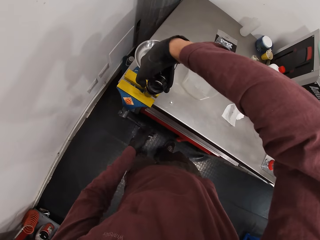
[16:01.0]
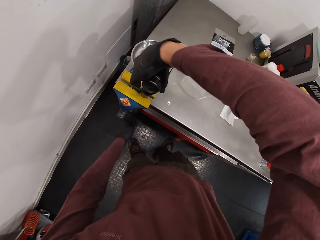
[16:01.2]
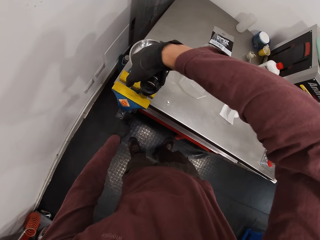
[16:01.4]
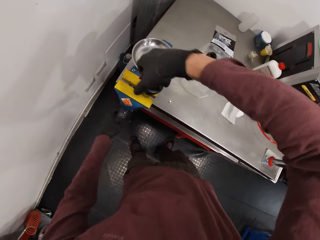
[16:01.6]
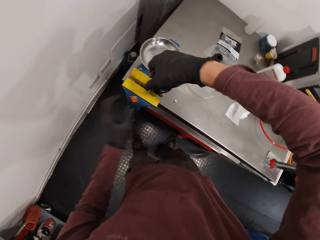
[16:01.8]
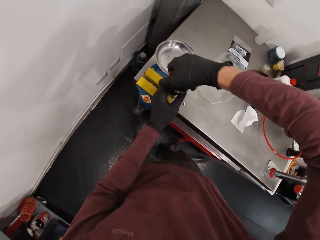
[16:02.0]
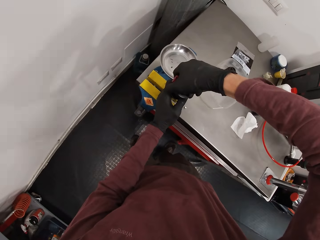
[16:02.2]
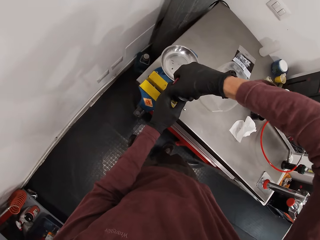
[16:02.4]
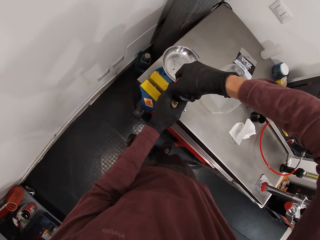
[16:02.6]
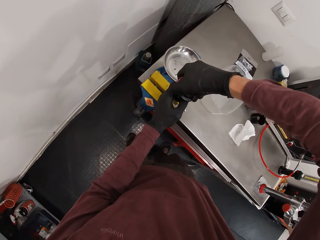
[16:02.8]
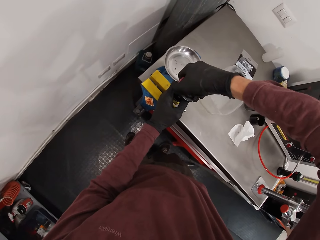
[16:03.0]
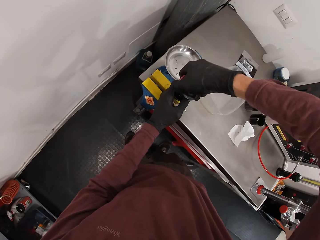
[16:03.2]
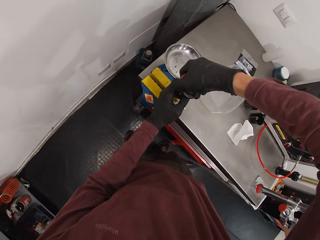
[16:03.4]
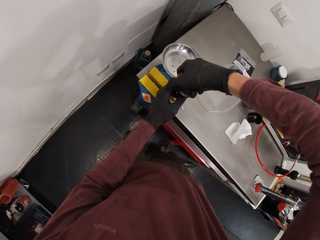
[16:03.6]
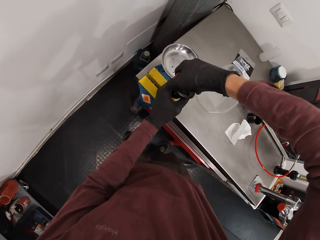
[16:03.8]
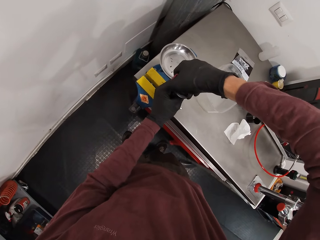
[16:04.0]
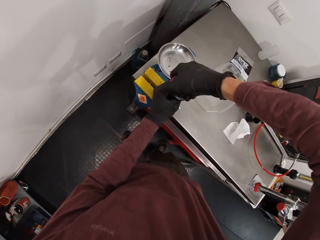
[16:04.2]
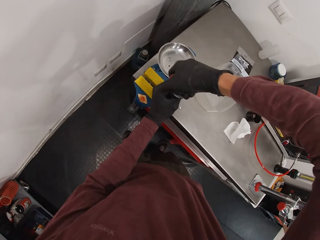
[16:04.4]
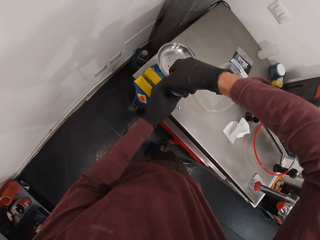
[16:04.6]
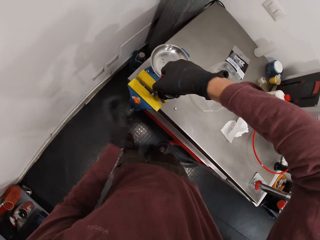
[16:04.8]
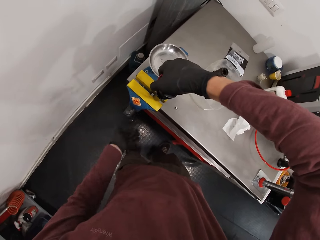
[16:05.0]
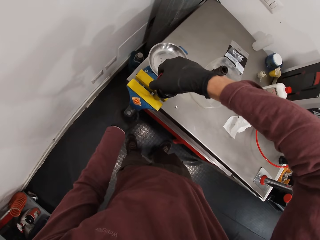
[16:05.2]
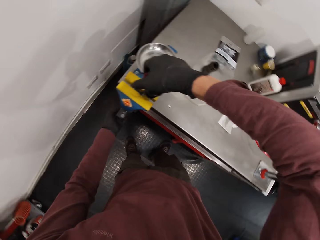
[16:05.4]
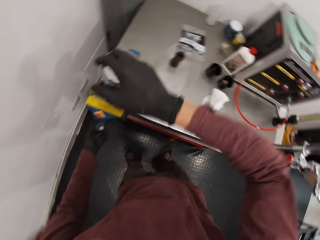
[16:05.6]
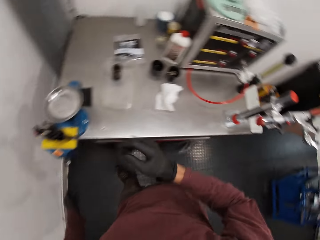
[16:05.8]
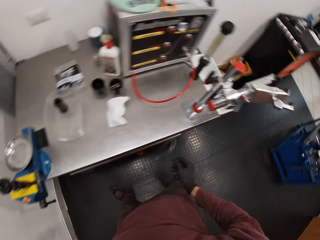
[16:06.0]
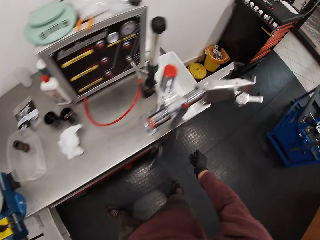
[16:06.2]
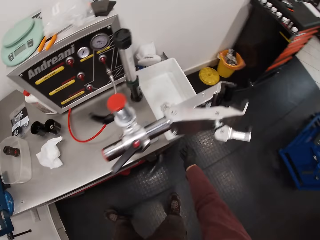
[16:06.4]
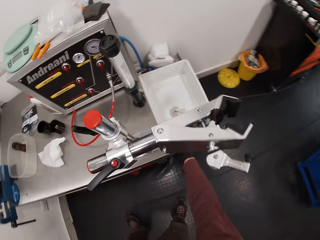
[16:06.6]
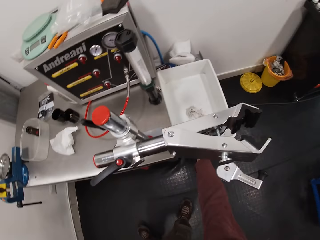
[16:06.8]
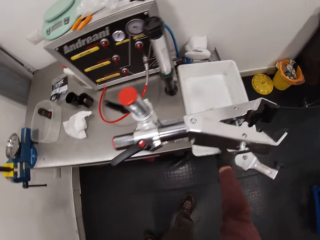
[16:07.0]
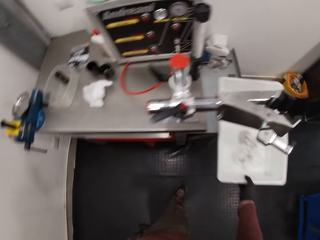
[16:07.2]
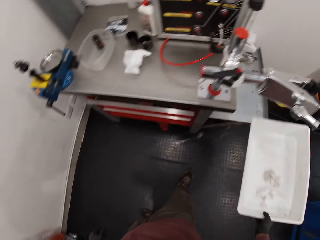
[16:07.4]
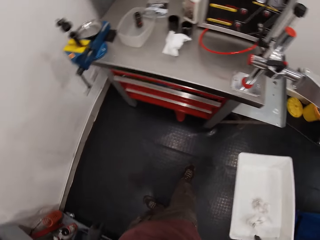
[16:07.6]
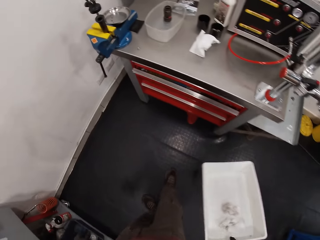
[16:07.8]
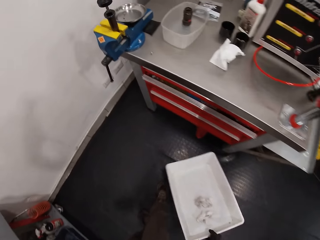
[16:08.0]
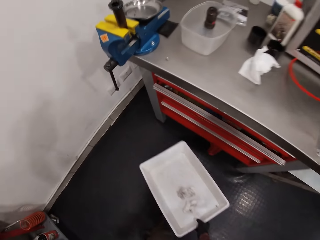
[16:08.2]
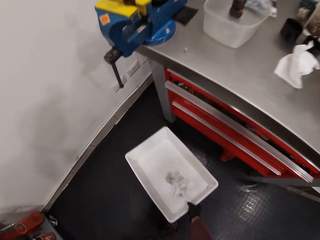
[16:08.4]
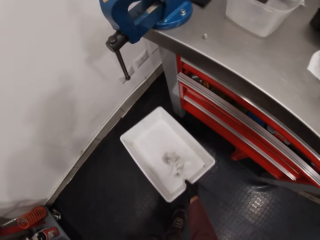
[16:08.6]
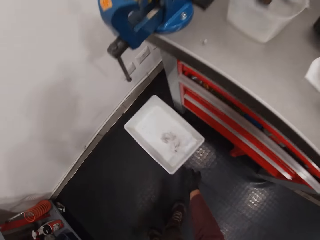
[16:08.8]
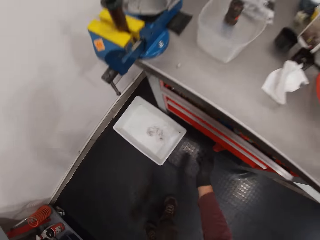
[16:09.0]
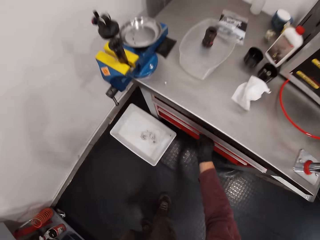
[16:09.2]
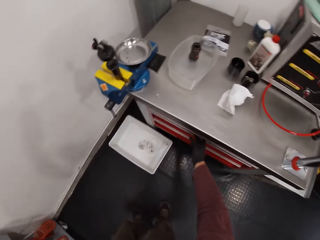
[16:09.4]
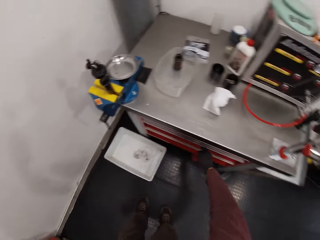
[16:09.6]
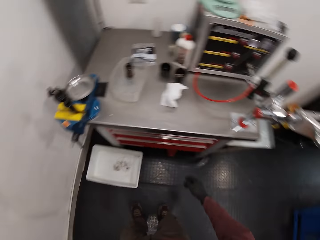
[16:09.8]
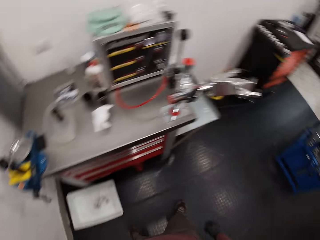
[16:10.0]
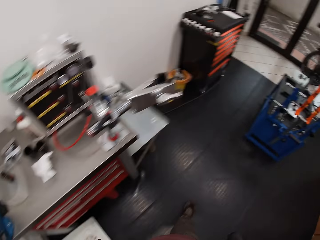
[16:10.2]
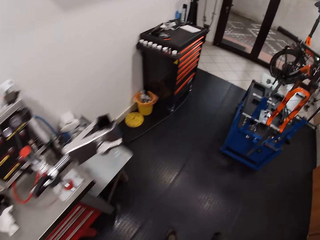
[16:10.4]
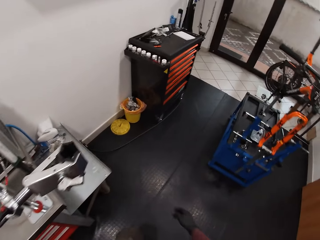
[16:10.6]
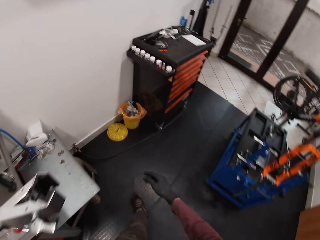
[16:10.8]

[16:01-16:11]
The camera wearer holds the fox suspension float with both hands. He holds the fox suspension float with his hand. He touches the handle of the bench vice with his left hand. He picks up a trash container with his right hand. He drops the trash container on the ground with his right hand.

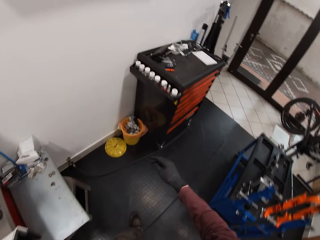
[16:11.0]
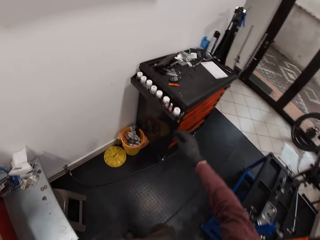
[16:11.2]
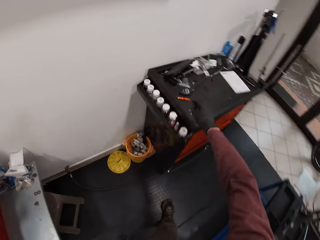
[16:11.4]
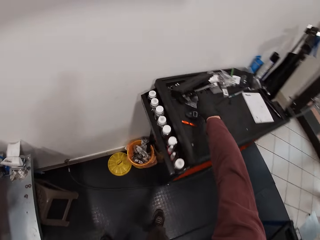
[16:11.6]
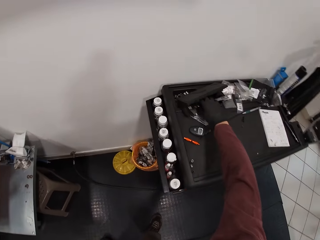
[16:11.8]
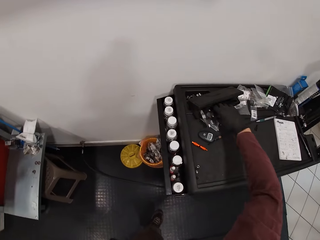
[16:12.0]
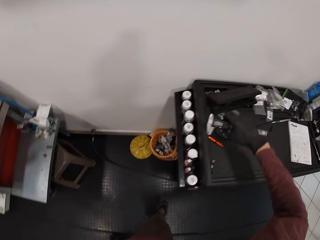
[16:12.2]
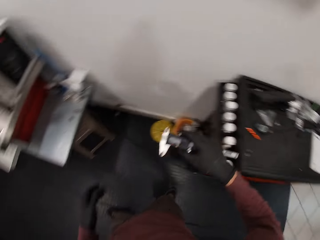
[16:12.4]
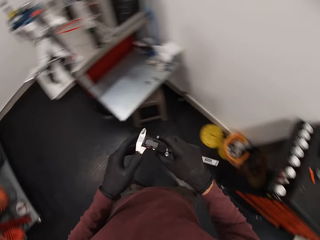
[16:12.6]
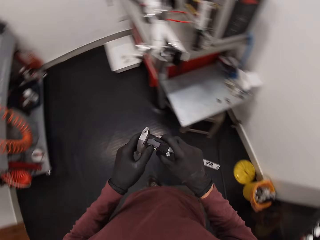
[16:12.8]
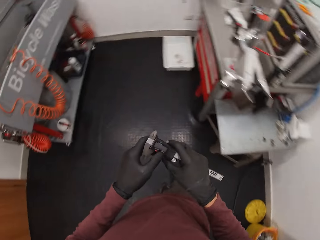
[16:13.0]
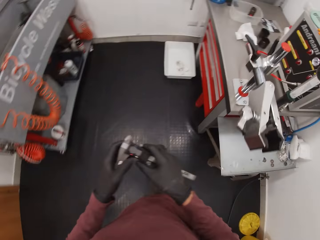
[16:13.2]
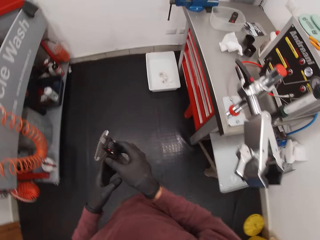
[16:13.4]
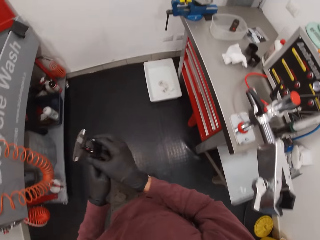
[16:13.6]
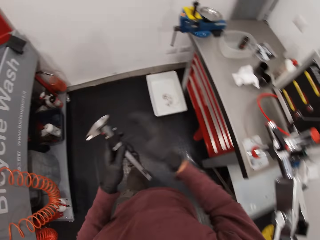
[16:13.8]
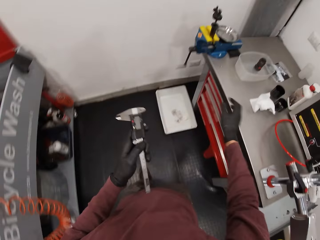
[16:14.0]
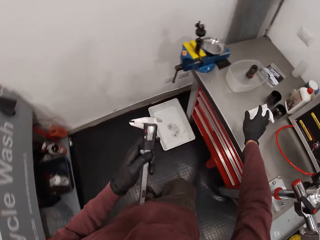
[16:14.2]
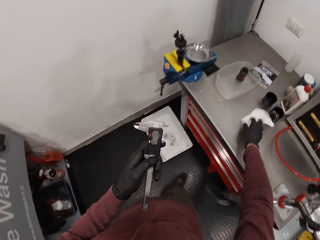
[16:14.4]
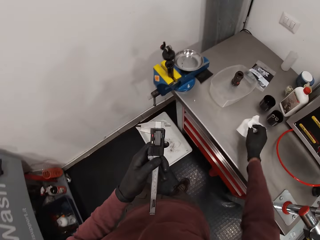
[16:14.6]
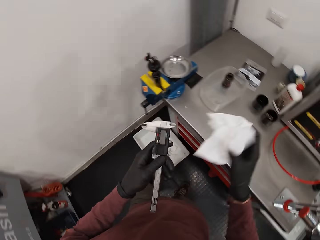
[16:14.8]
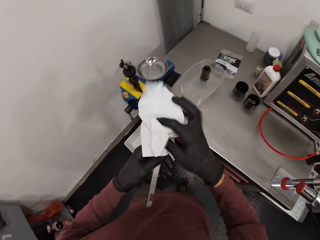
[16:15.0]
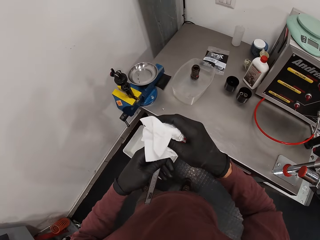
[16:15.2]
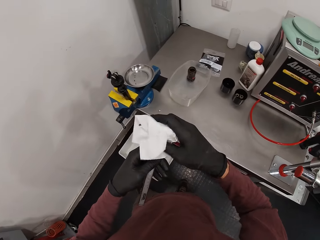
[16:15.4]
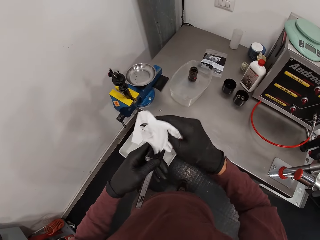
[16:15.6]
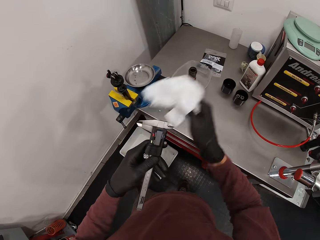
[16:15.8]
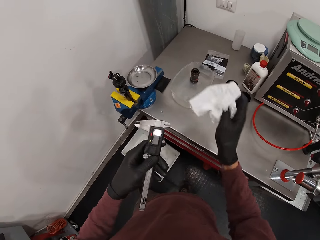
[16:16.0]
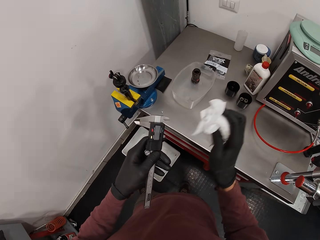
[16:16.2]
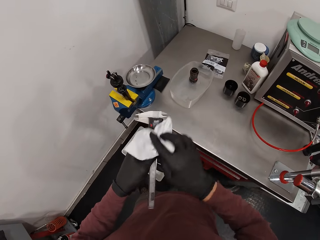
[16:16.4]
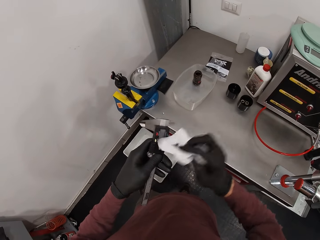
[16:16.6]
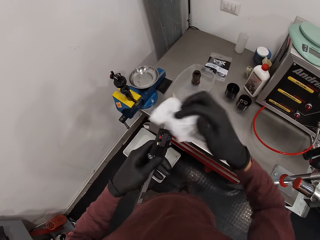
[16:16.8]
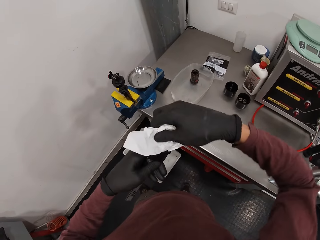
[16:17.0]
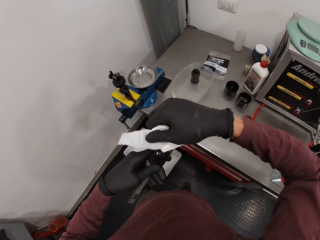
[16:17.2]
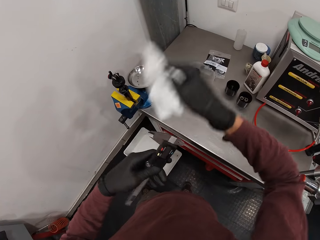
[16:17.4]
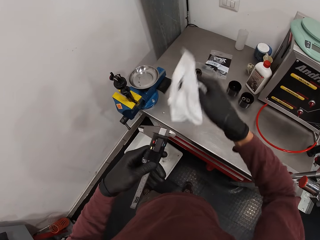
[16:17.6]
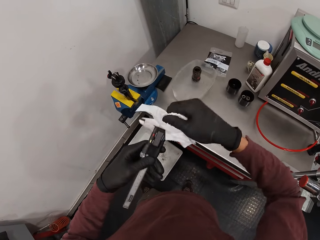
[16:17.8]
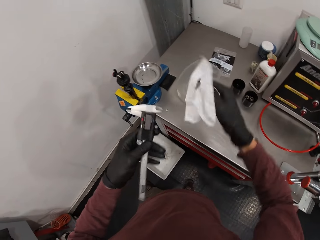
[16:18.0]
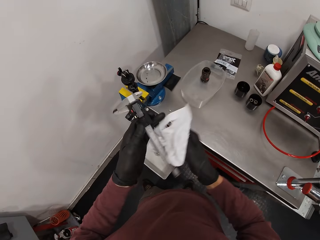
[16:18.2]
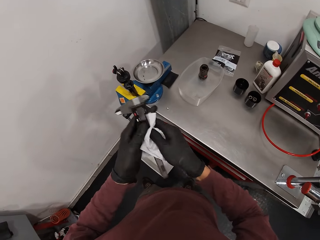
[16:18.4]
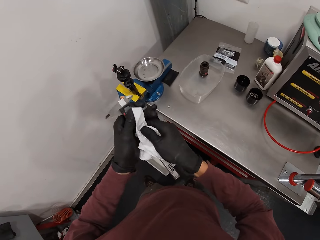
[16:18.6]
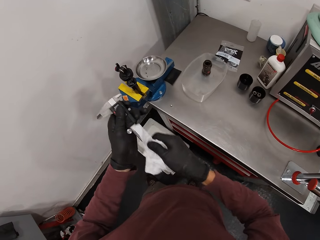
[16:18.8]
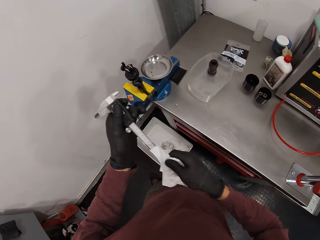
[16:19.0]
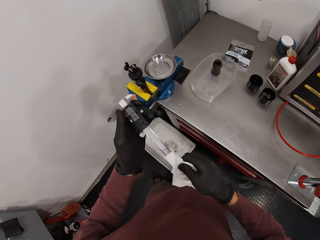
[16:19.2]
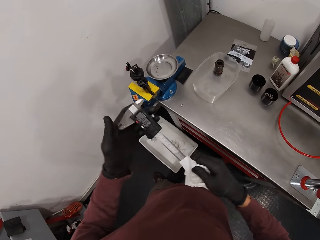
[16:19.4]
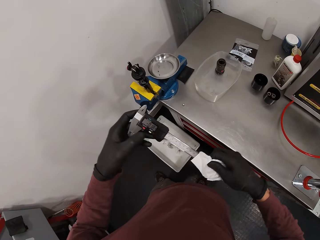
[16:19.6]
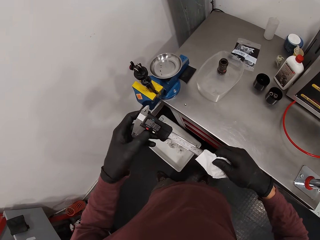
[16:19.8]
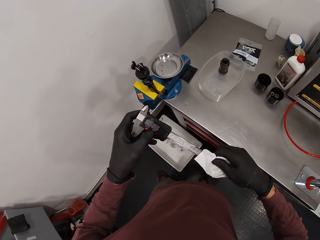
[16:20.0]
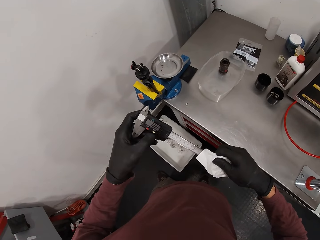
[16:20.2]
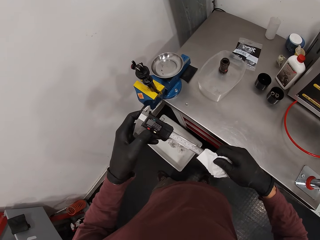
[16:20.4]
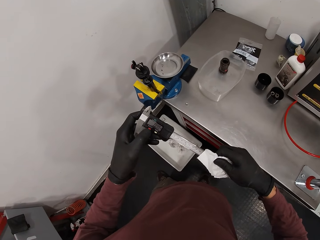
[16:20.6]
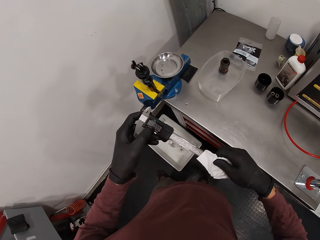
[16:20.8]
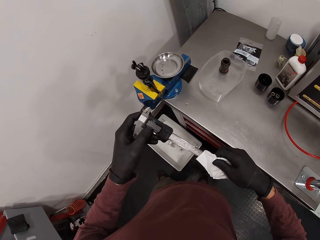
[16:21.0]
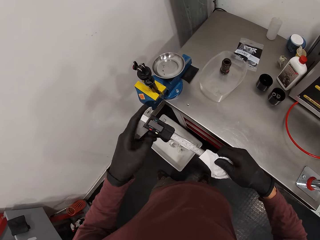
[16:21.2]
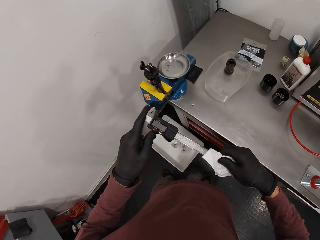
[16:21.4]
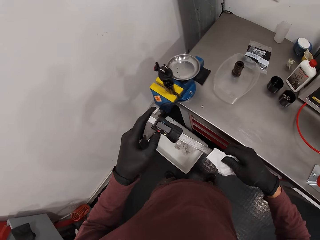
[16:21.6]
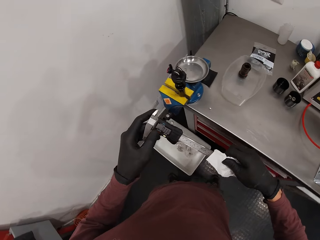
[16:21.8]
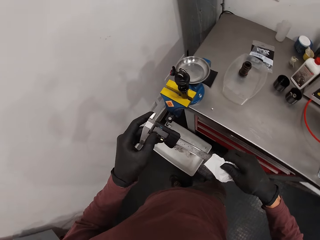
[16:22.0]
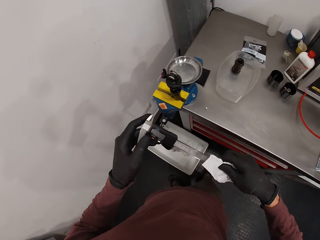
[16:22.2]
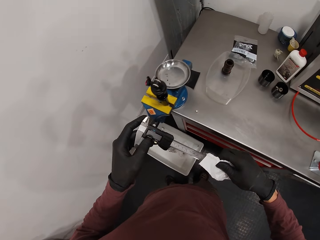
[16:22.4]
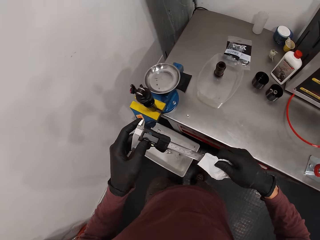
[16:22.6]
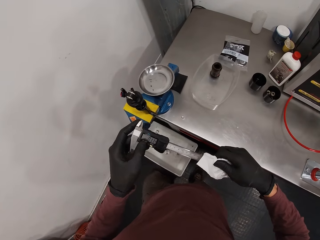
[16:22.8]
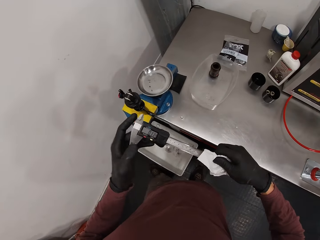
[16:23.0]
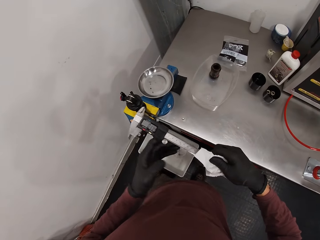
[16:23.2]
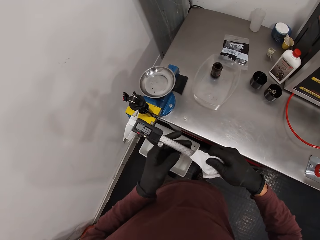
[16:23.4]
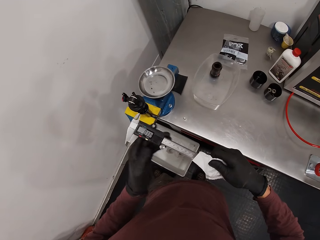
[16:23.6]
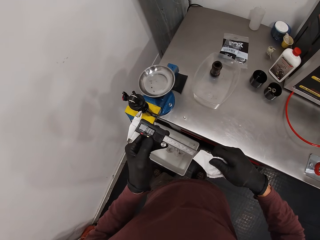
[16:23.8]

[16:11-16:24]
The camera wearer picks up a vernier caliper from the top of a tool chest with his right hand. He adjusts the vernier caliper in his right hand with his left hand. He passes the vernier caliper from his right hand to his left hand. He picks up the toilet paper from the workbench with his right hand. He wipes the vernier caliper with the toilet paper in his right hand.
